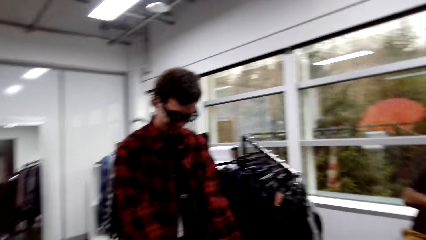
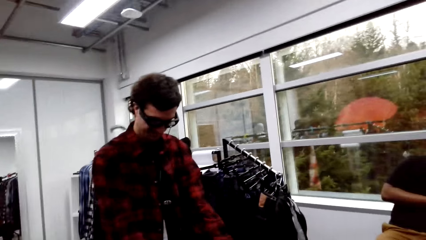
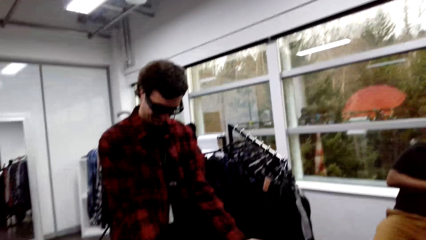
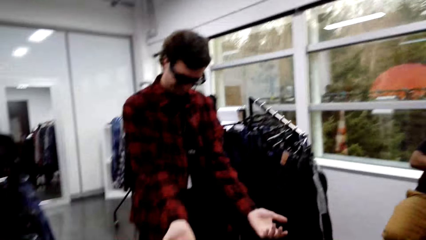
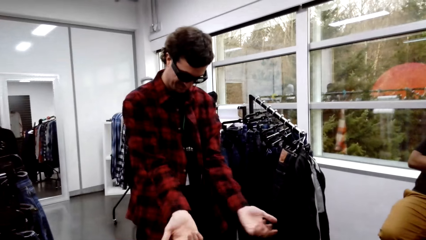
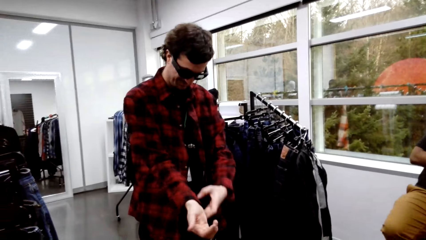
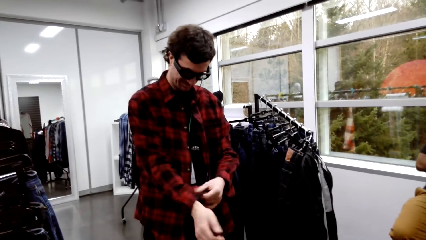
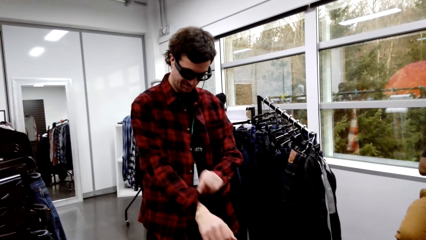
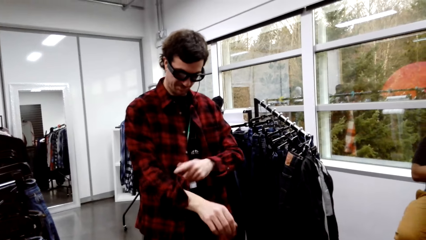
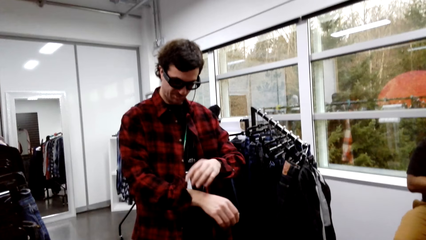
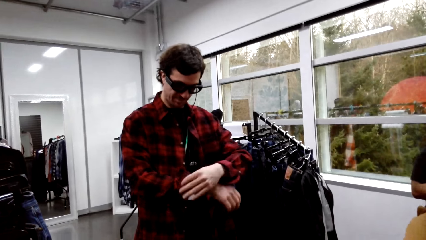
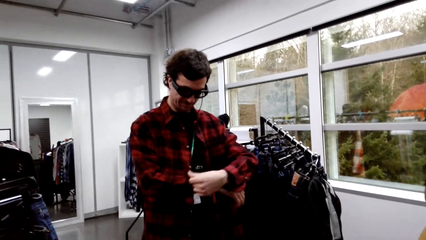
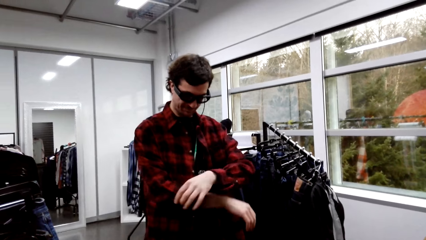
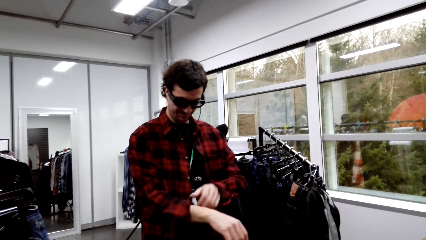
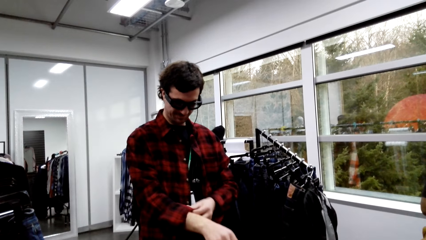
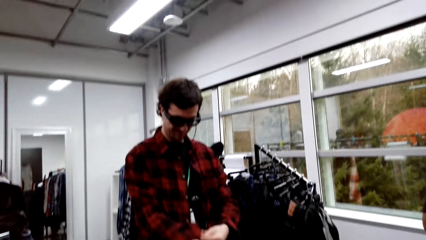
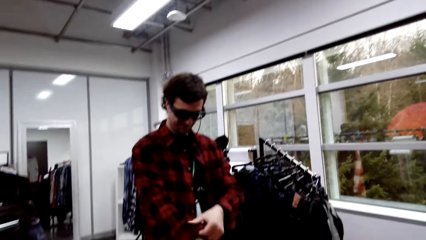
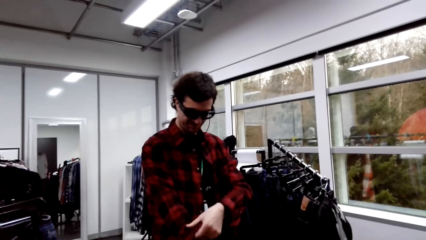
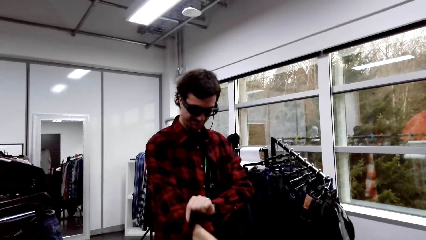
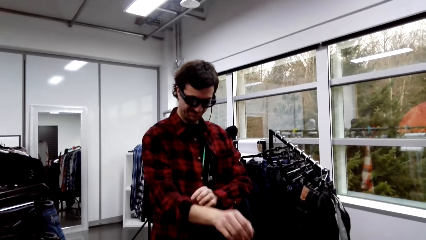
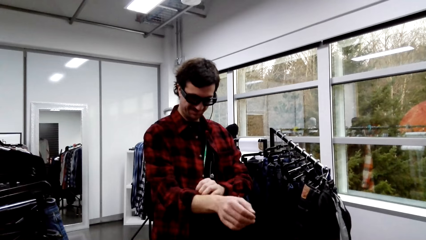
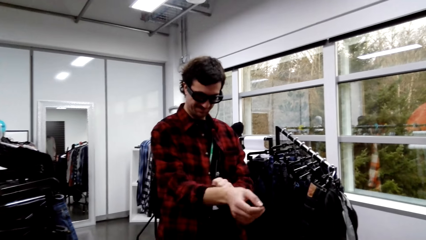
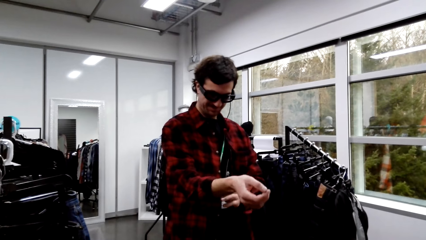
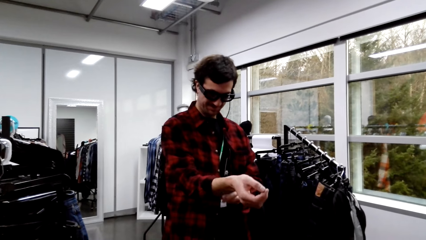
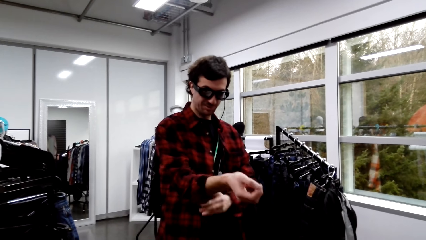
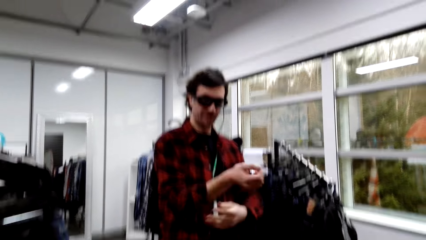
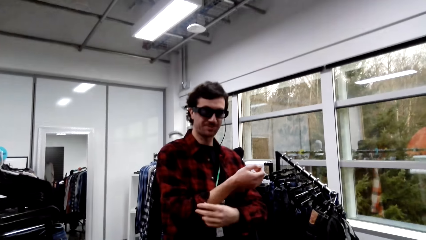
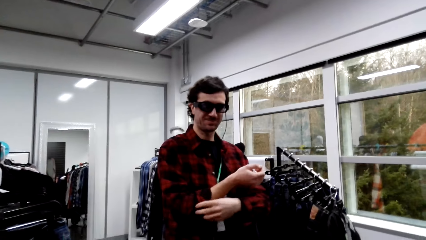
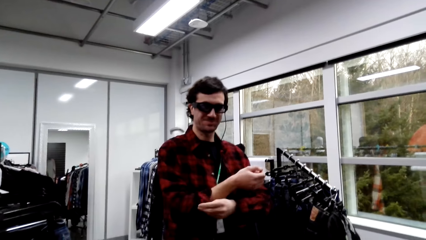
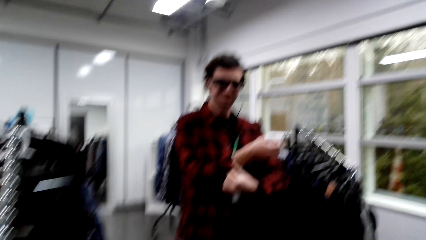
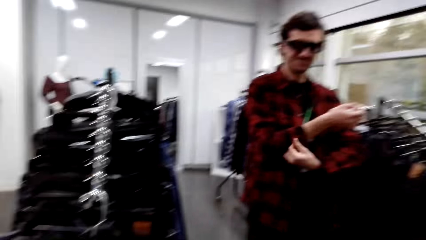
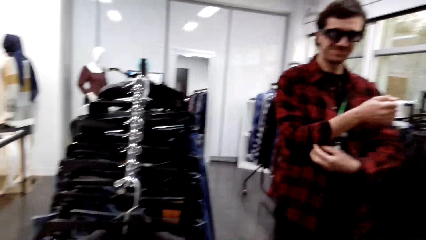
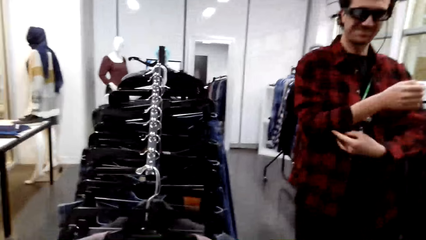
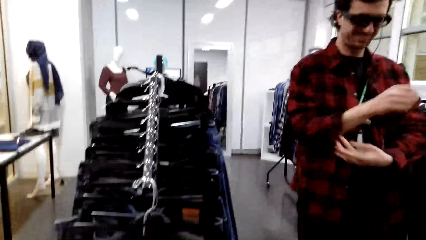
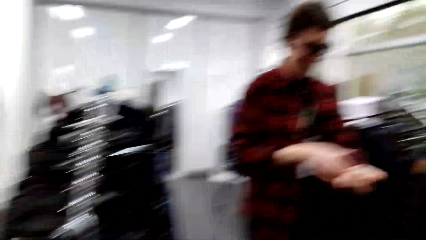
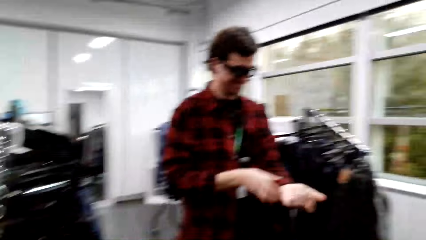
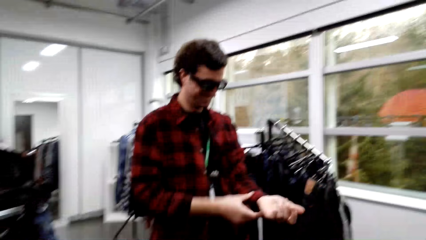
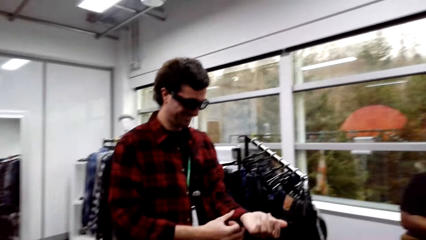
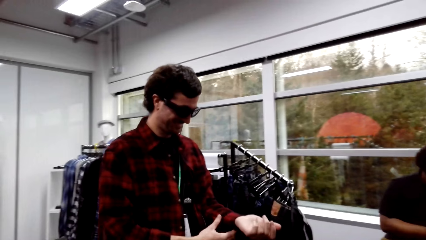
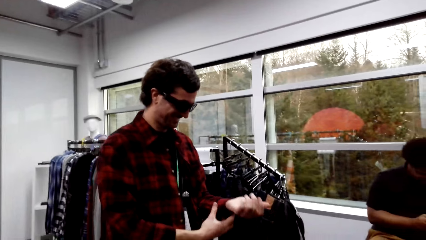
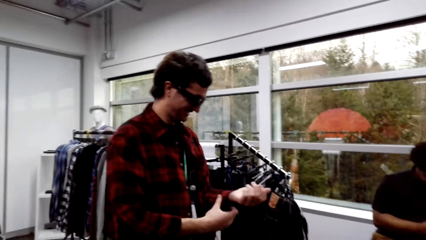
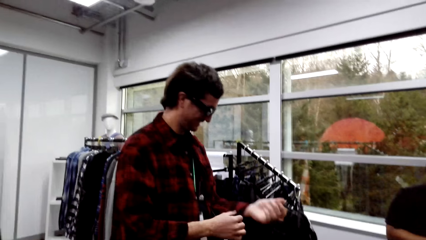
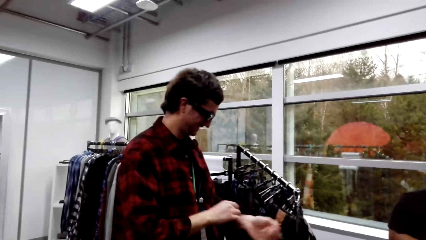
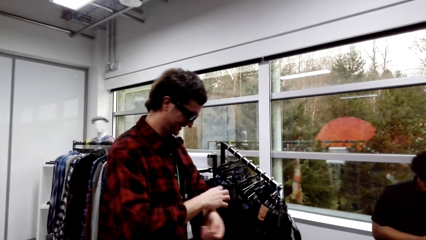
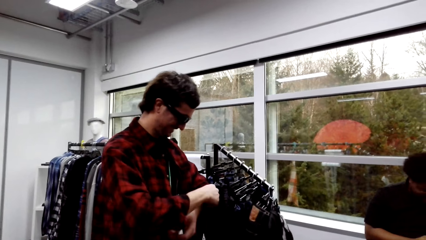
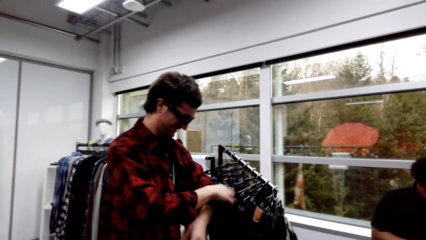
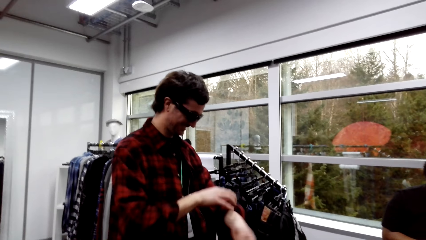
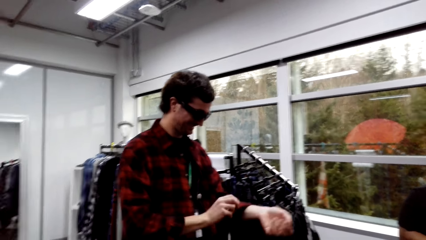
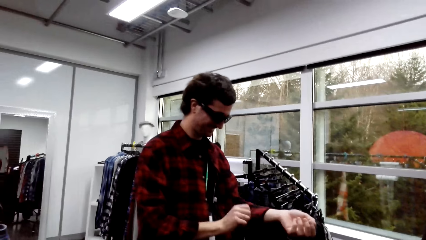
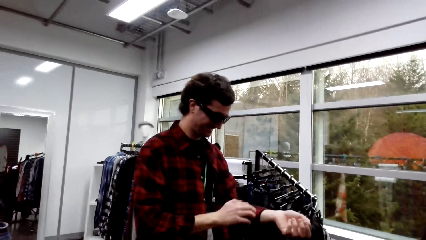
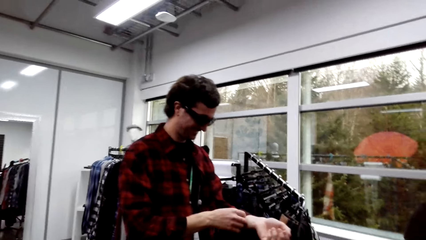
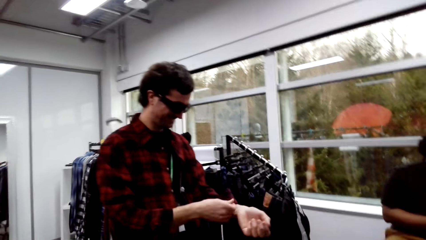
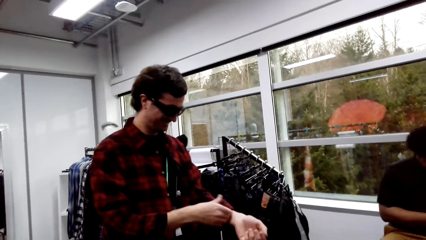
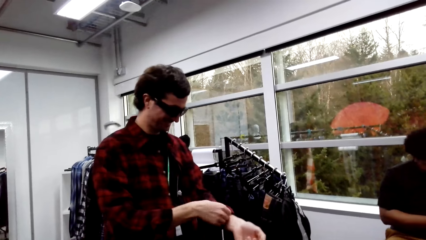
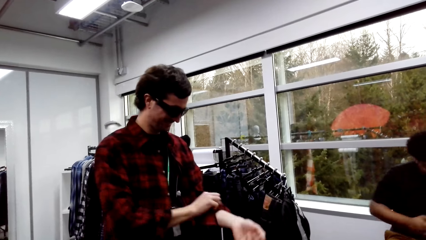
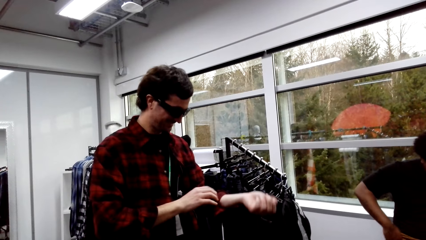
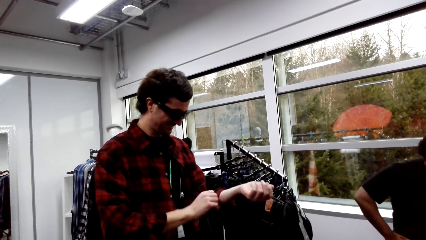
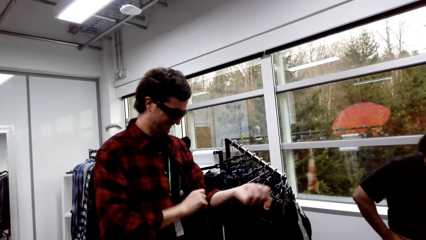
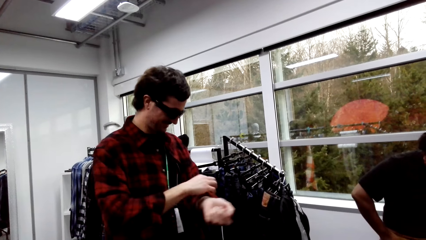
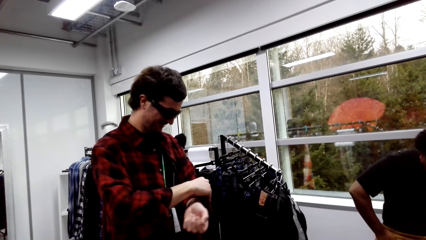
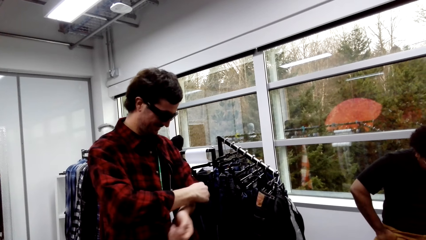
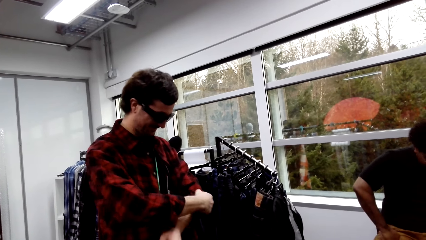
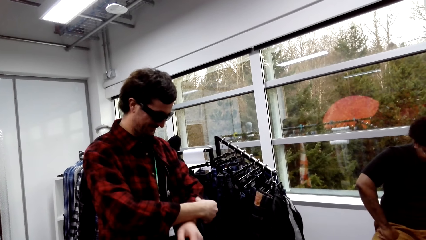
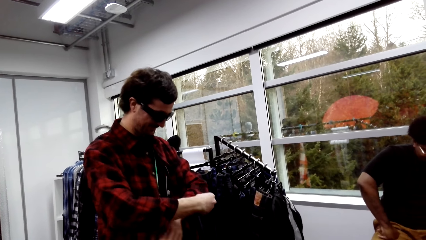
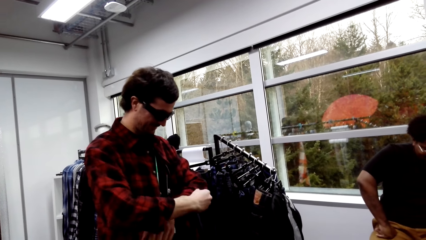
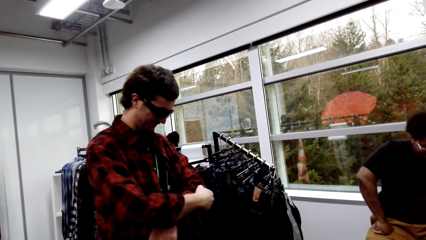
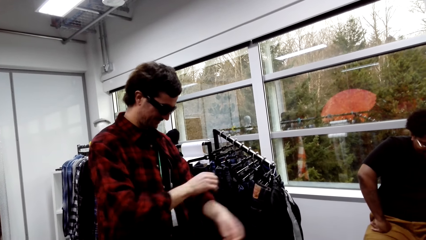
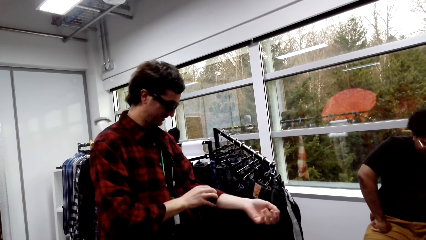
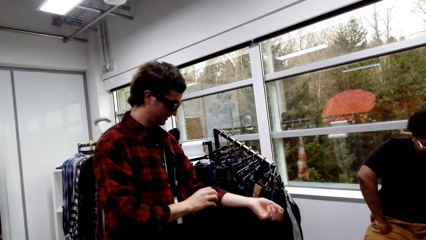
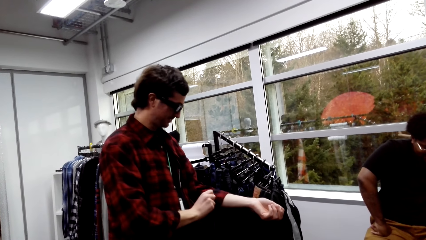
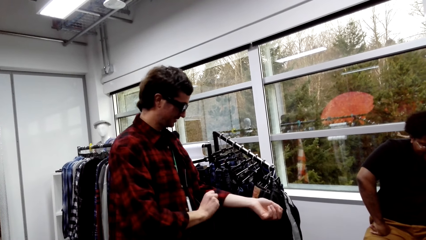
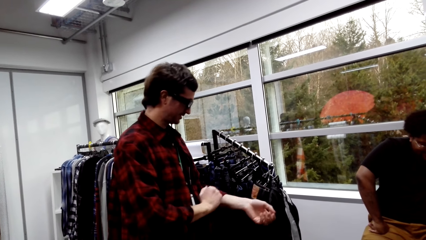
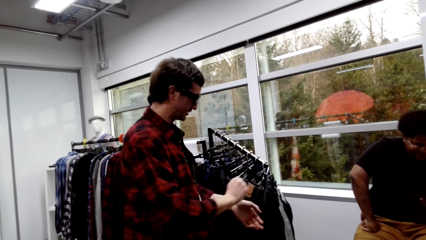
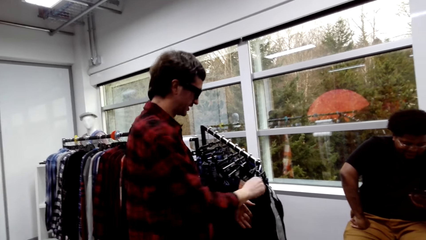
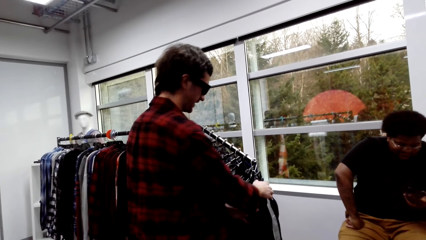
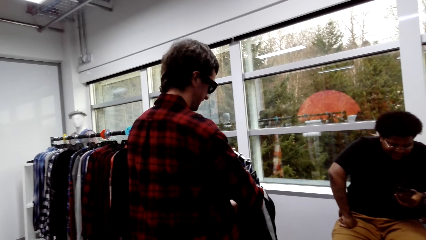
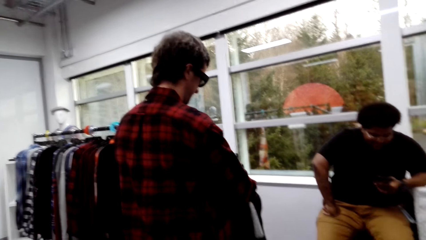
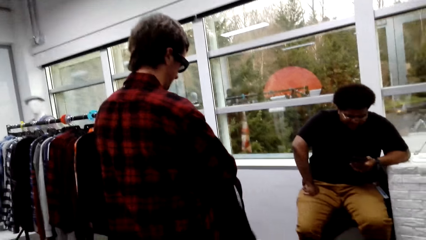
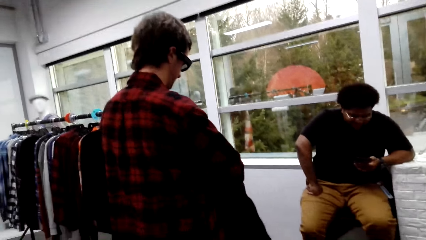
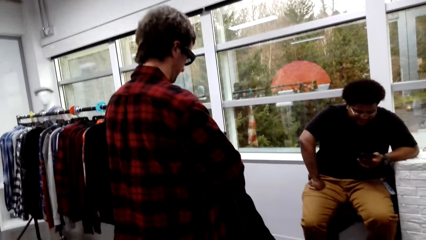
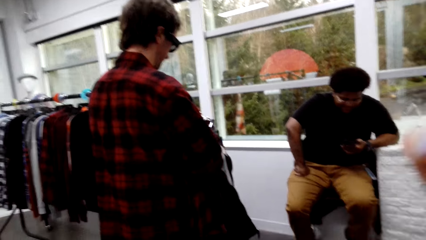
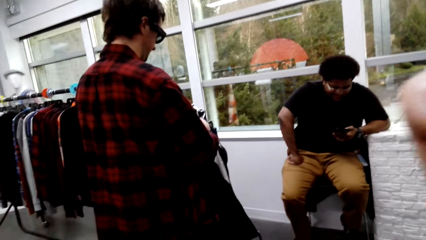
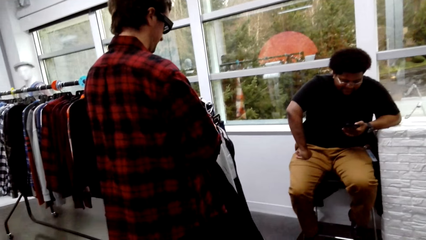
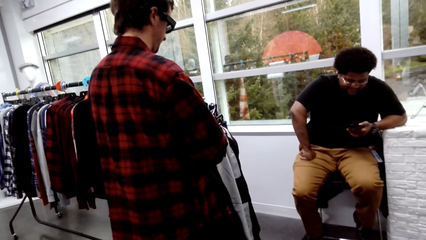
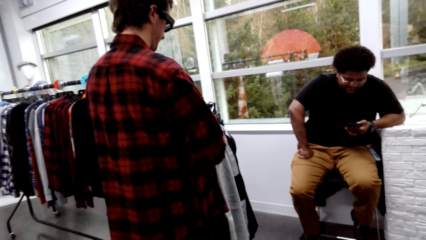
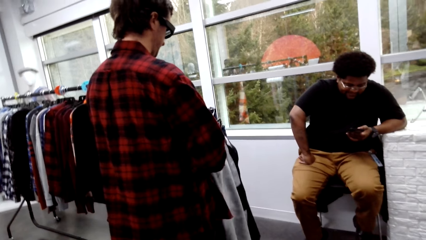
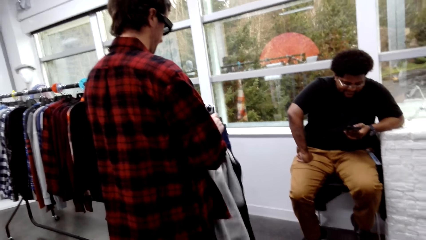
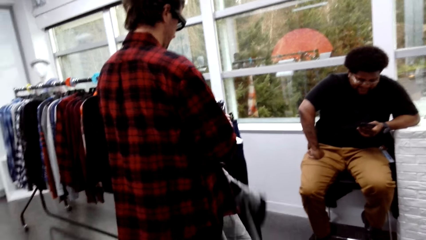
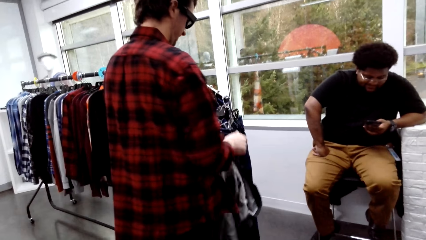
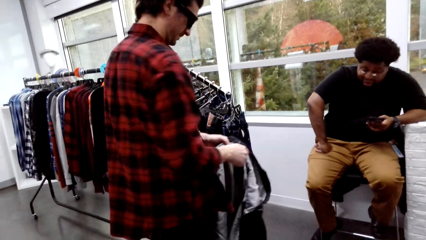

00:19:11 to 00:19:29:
A male folds the sleeve. The camera wearer converses with the male. The male picks a jacket from the rack.
